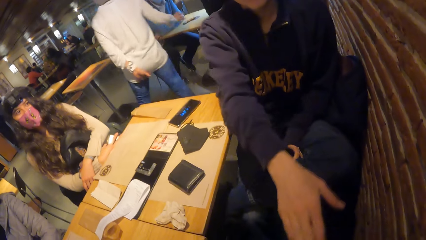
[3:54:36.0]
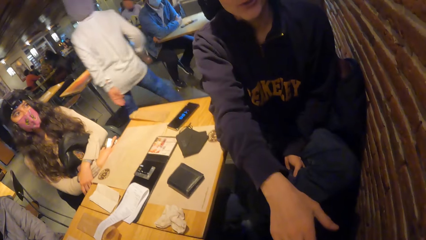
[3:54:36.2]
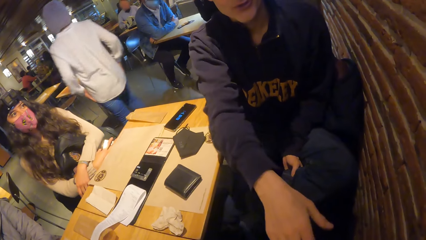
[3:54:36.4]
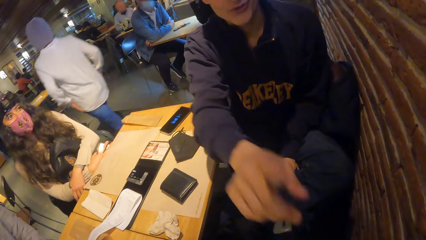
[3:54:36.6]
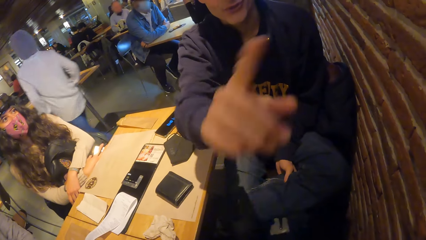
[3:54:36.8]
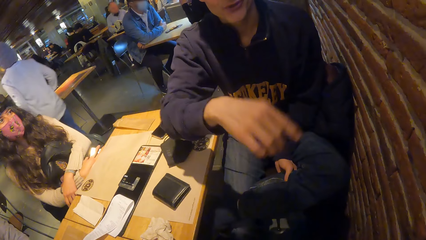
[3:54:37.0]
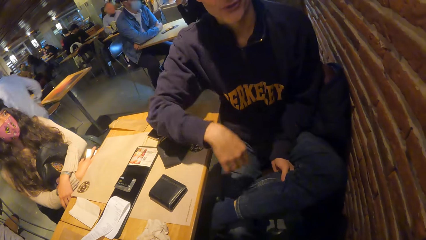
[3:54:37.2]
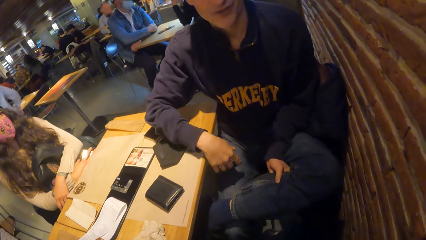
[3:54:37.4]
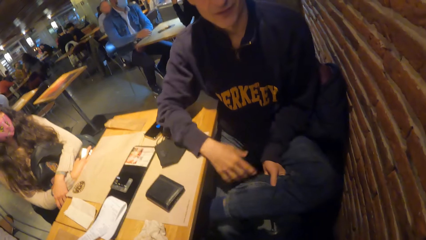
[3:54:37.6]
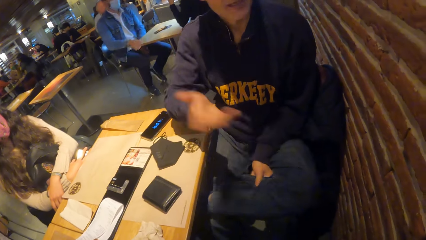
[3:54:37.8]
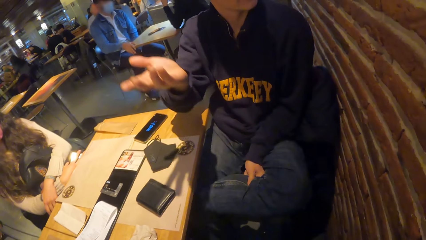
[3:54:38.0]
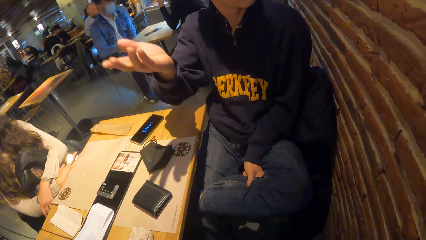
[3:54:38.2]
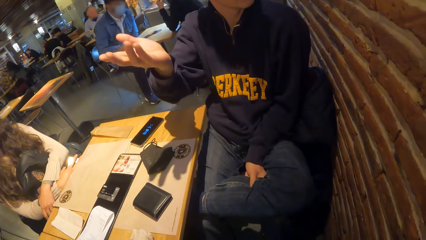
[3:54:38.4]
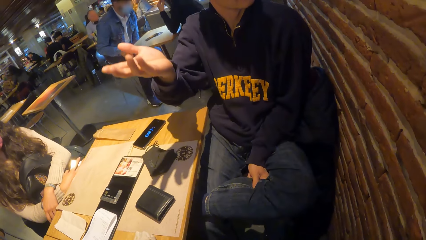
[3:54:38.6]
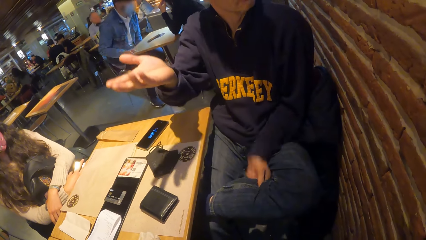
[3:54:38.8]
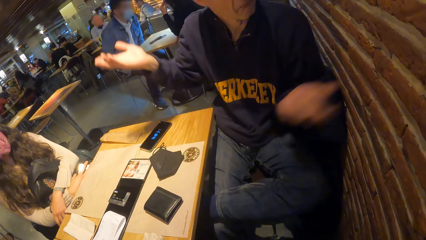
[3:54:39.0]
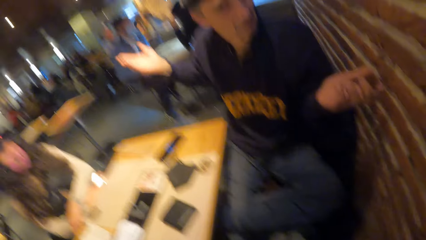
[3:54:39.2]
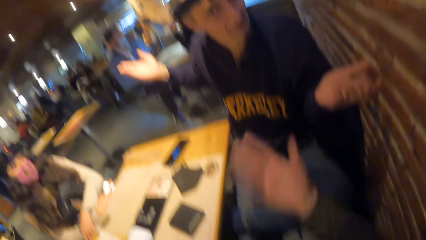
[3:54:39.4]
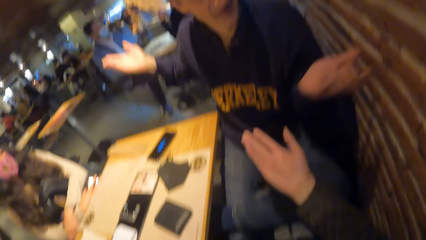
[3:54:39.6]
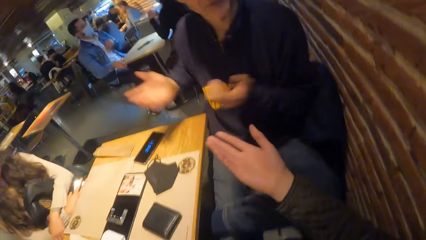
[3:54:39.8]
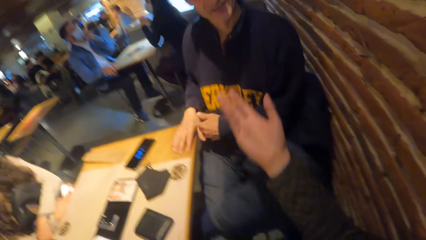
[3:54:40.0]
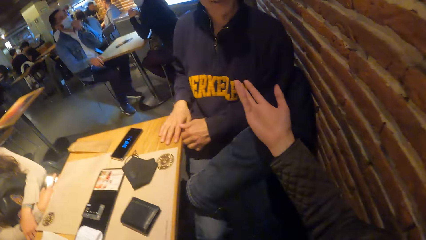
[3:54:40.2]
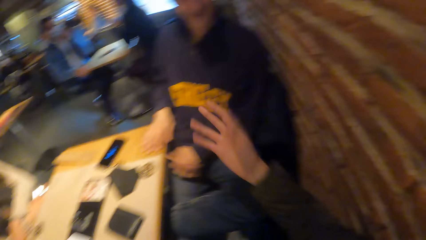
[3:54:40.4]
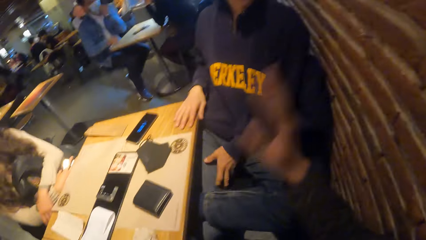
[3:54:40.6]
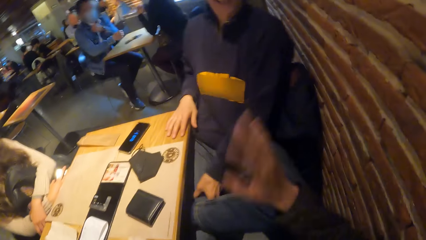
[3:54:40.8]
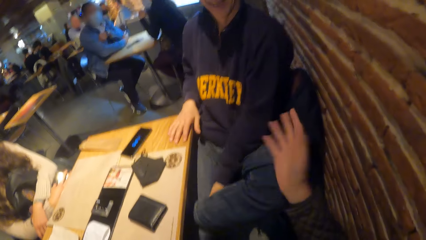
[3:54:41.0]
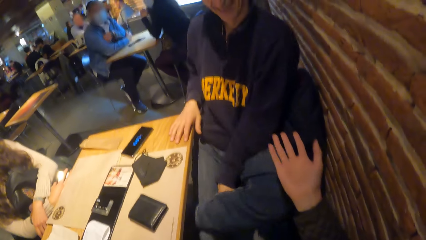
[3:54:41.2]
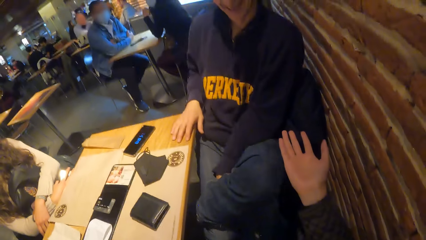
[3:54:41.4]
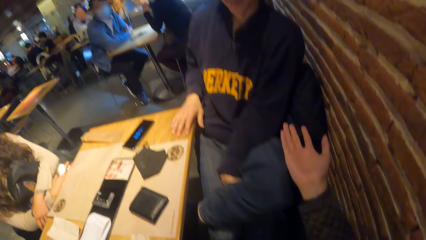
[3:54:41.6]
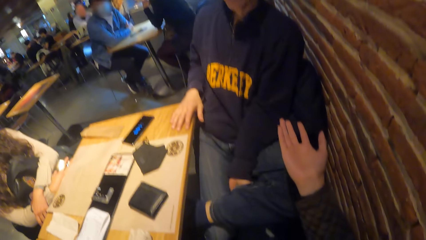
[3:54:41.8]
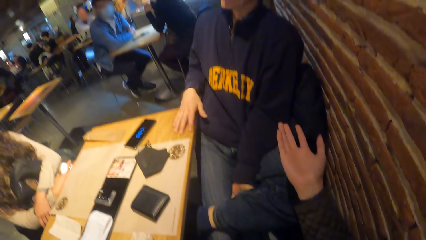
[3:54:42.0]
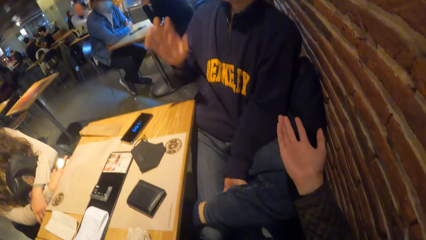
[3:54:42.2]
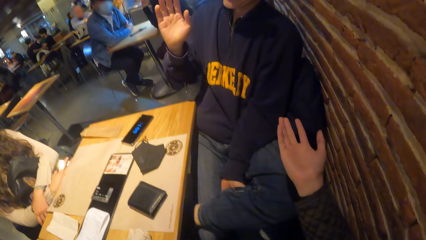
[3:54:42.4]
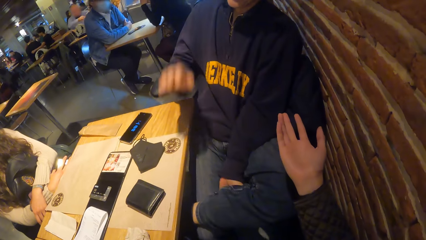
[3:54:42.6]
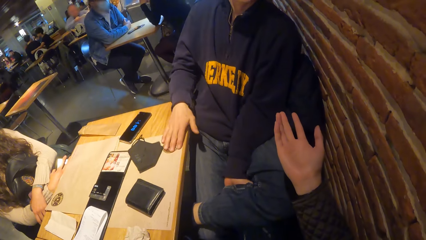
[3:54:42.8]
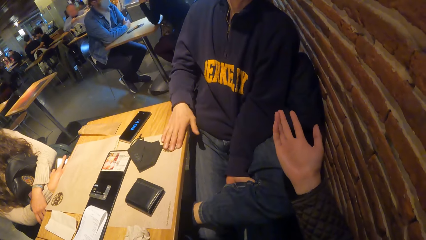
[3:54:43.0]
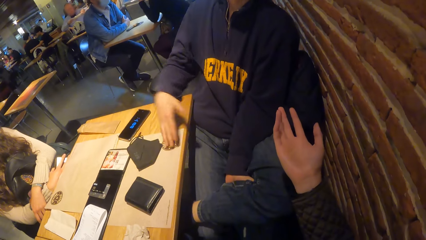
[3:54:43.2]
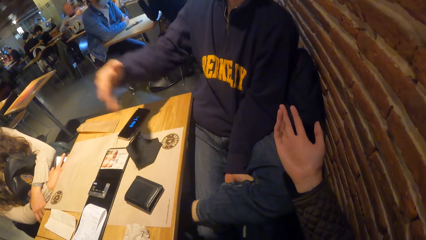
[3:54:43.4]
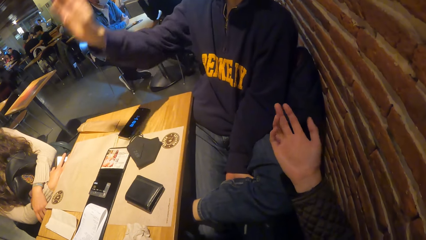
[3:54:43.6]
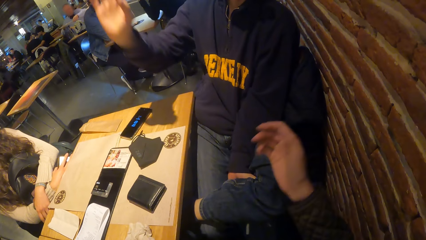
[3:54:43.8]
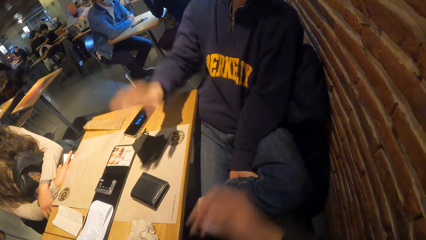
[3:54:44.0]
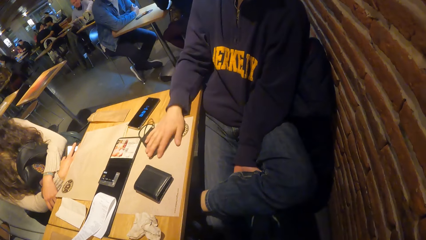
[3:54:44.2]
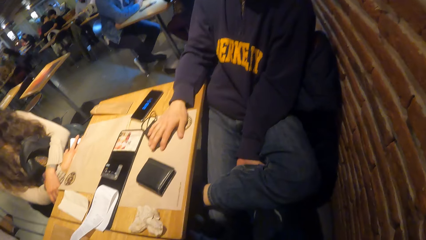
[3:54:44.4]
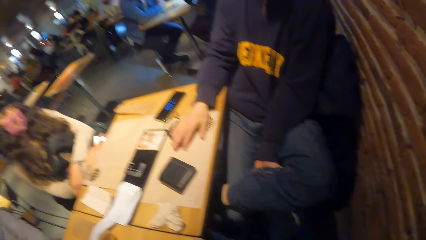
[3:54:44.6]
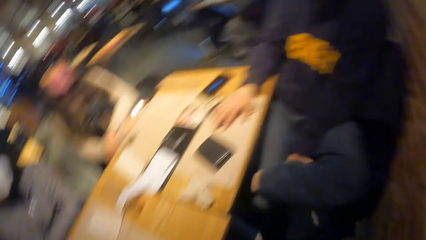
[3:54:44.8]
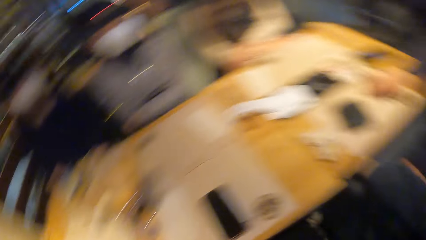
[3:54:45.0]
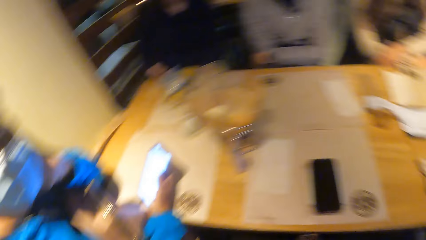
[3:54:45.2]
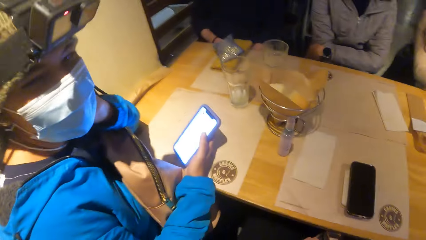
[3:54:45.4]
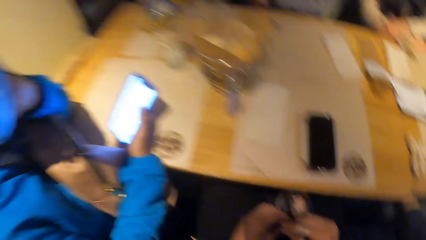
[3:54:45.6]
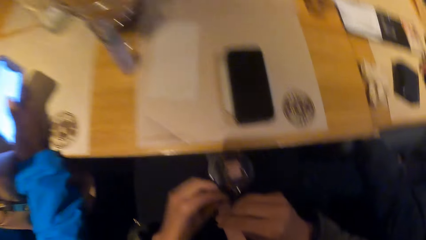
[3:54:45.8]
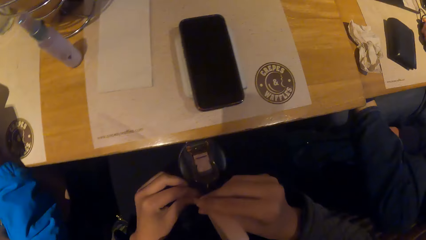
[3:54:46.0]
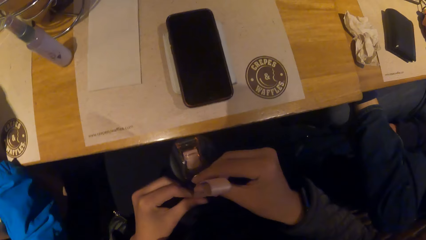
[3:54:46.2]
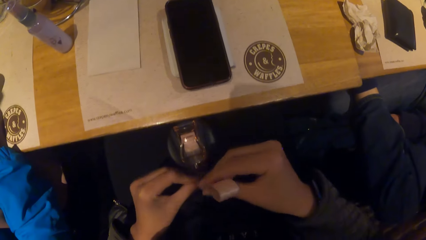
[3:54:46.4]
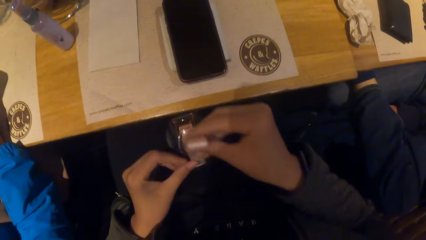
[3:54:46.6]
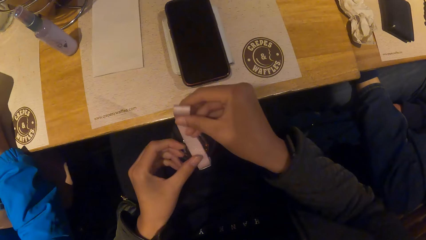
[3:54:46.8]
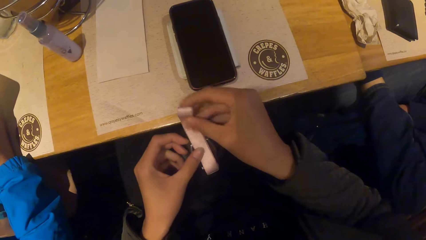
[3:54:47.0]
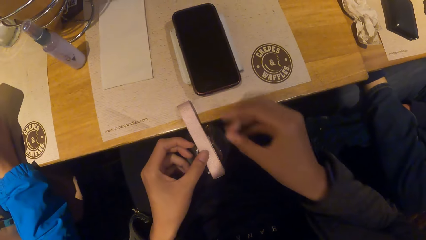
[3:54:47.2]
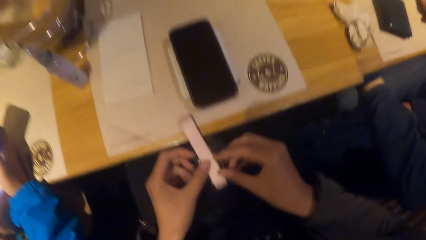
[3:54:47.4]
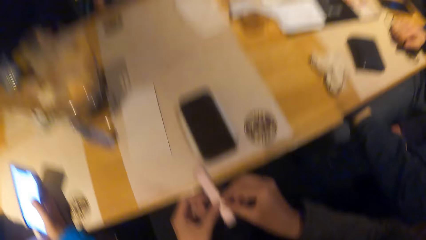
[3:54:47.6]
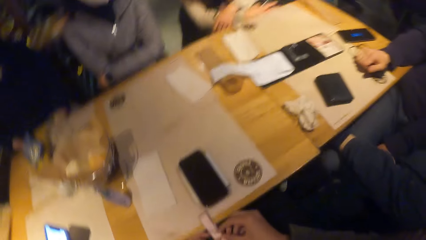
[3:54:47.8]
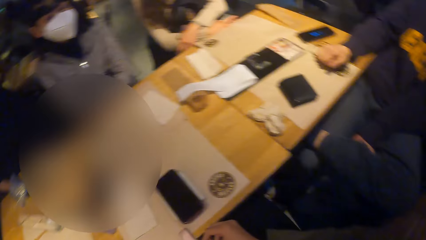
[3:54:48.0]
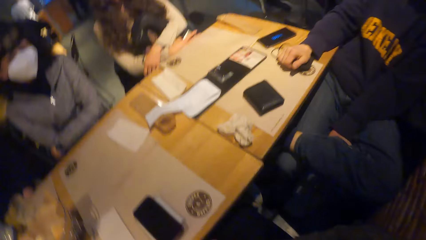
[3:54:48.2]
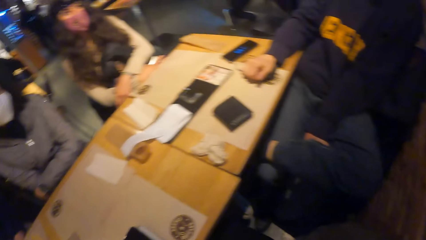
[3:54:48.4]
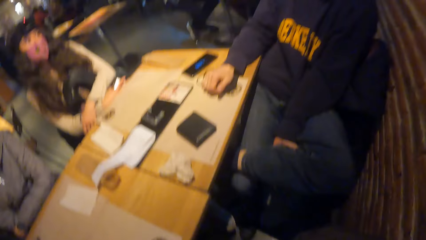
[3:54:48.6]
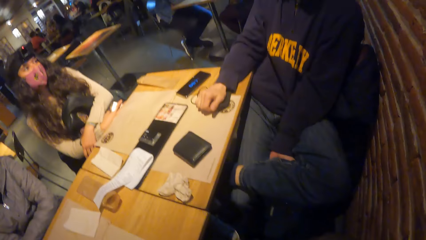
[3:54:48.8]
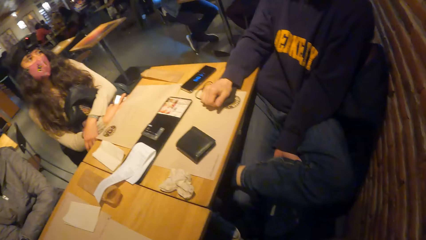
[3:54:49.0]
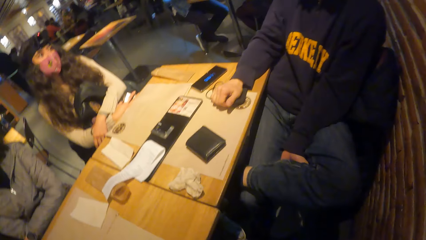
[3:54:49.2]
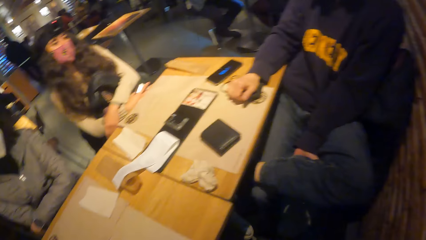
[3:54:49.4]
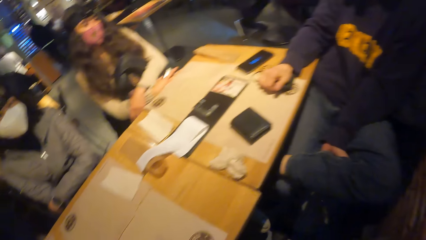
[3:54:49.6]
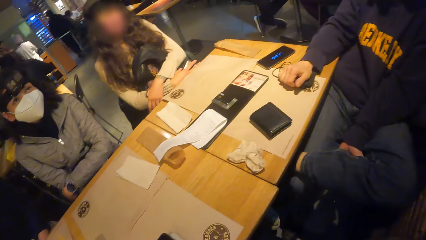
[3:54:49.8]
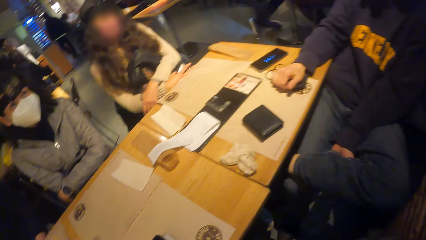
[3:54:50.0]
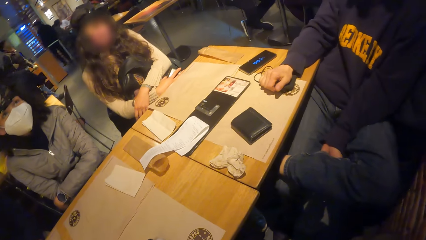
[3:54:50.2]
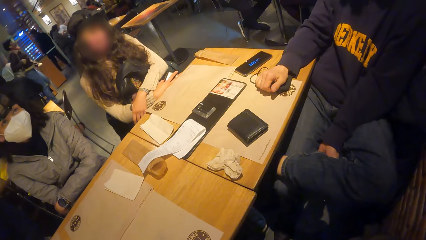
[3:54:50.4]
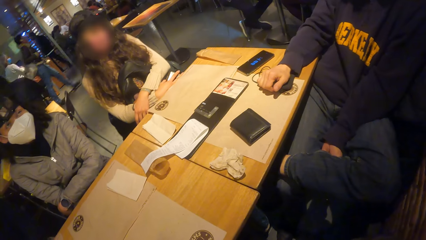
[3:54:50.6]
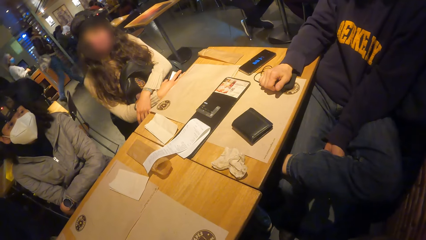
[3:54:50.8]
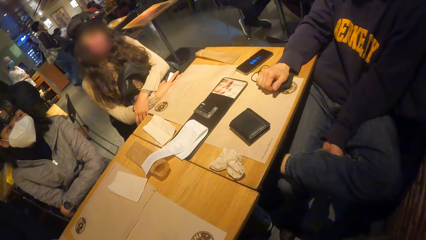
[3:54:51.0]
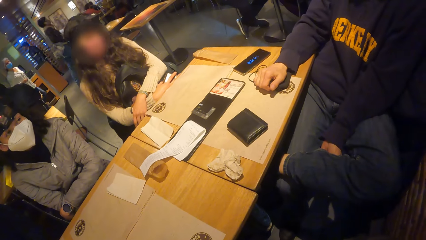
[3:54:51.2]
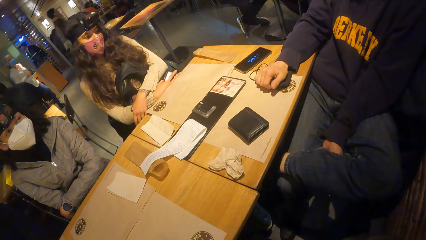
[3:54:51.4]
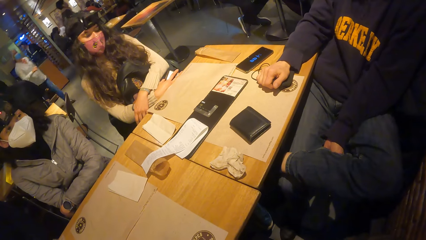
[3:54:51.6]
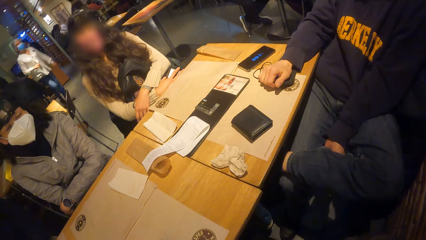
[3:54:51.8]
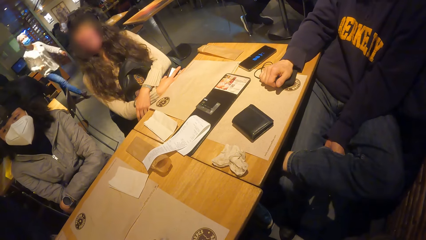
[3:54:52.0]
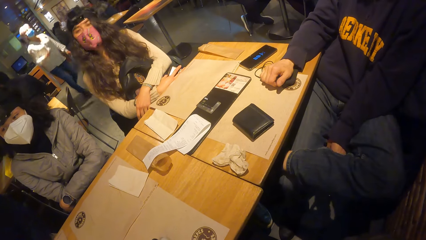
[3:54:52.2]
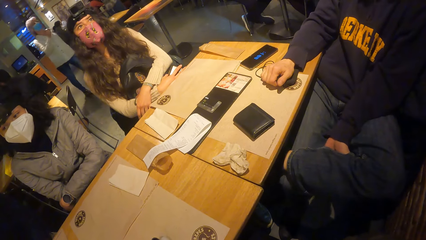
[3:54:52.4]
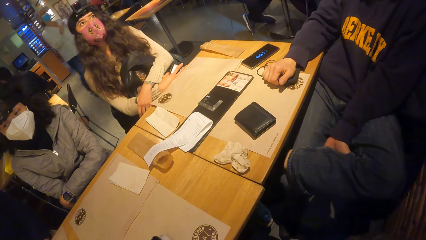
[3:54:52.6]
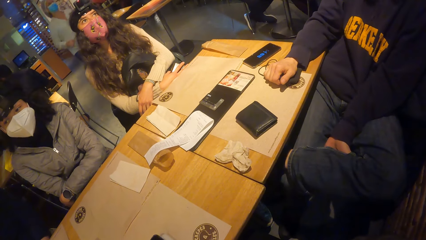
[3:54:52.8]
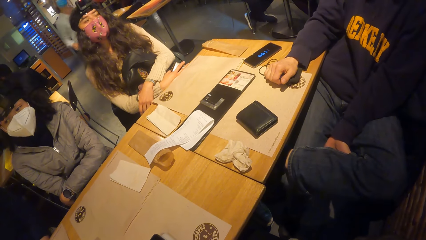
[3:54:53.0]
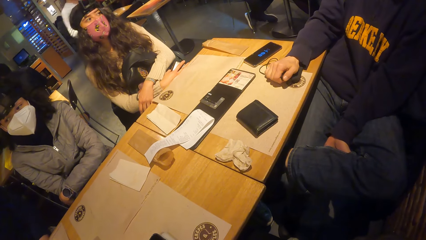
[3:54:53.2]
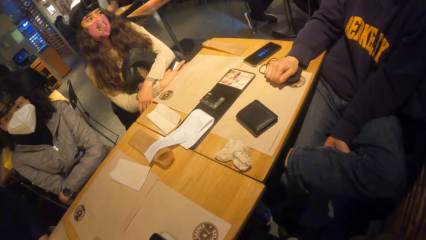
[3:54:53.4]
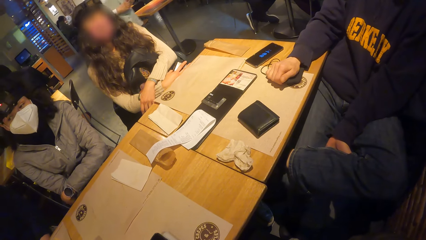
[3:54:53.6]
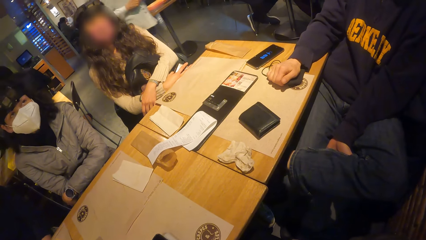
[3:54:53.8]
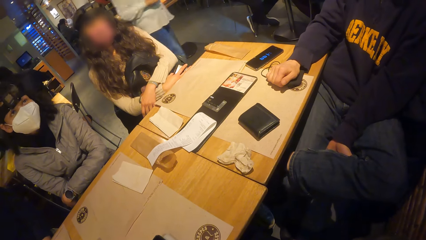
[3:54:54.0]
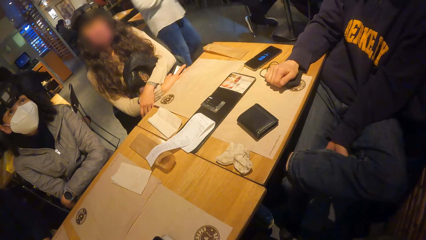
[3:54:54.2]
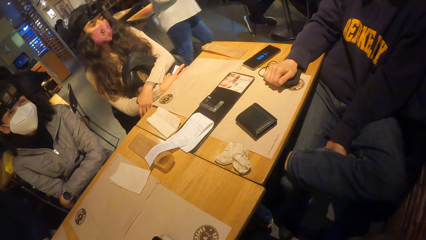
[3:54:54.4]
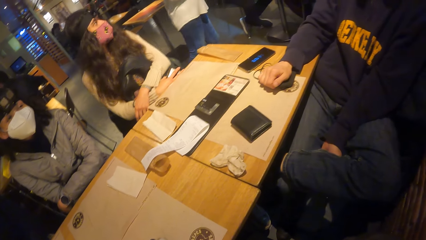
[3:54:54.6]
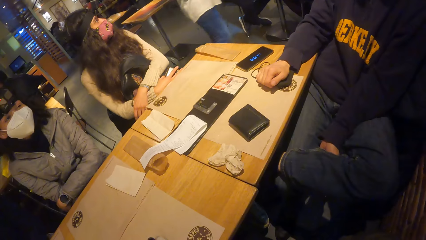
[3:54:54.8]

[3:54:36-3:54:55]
The man touches the camera wearer with his right hand. The man makes gestures with his hands. The camera wearer makes gestures with her right hand. The man places his right hand on the table. The man raises his right hand. The man places his right hand on the table. The man raises his right hand. The man places his right hand on the table. The camera wearer fiddles with a flask with her hands. She folds the water bottle handle. She looks around.
